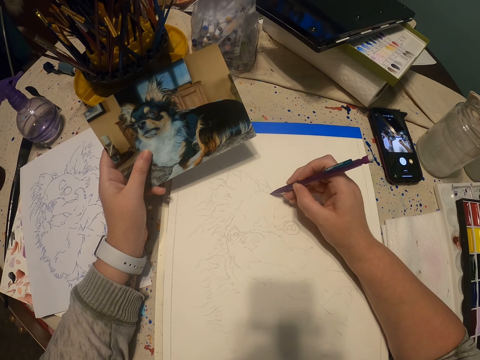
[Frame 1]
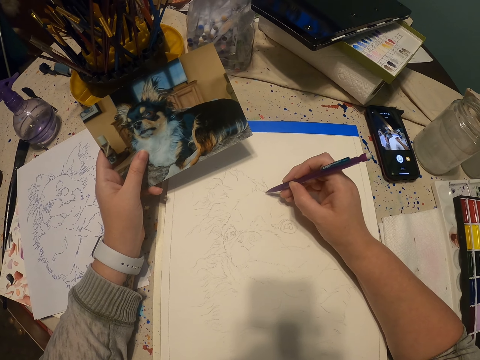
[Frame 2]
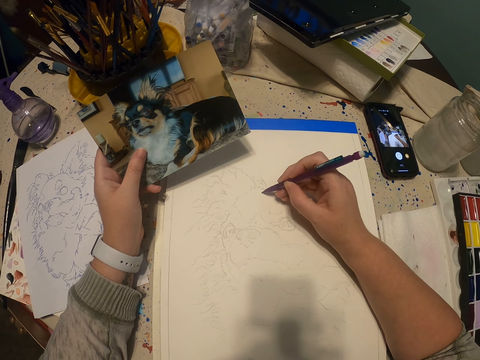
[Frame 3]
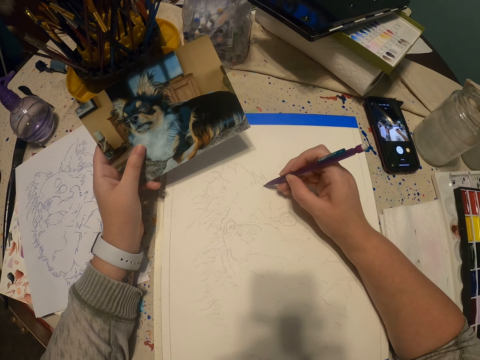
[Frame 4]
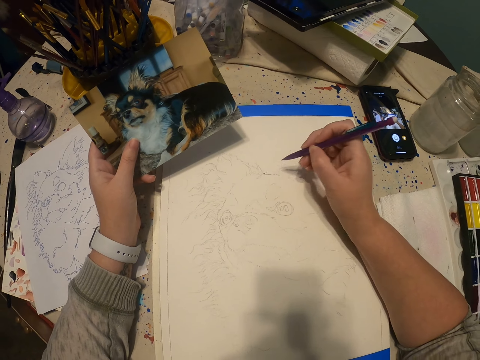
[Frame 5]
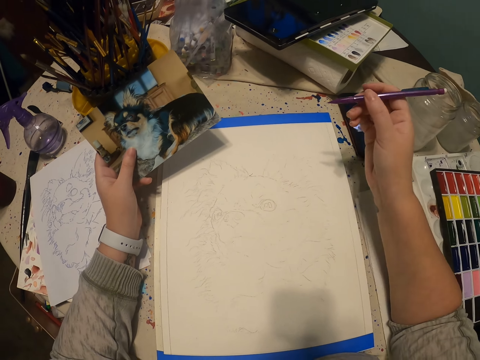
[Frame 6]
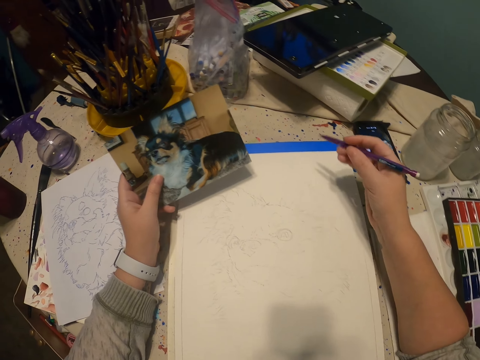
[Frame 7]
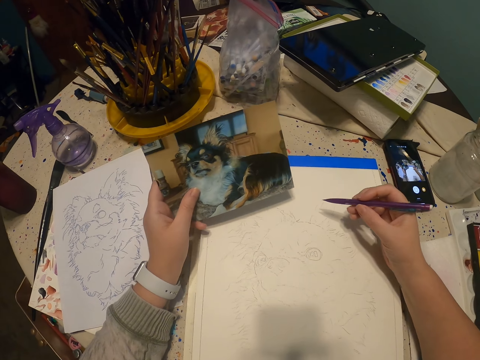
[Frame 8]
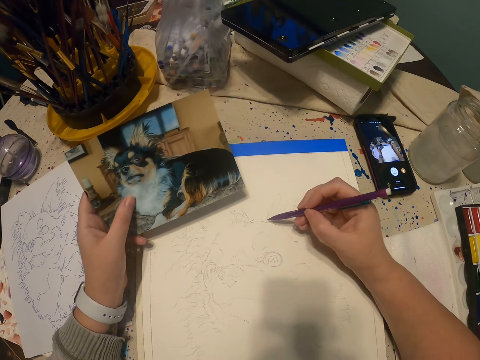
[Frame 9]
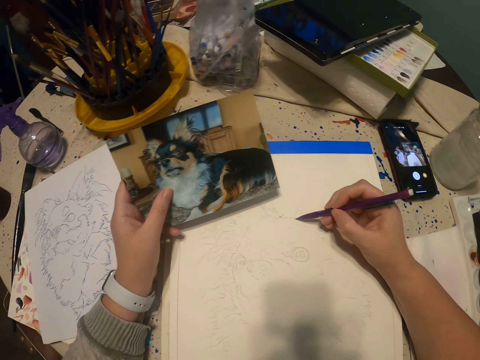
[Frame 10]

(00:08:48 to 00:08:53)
The camera wearer draws a sketch on a drawing book with a pencil.

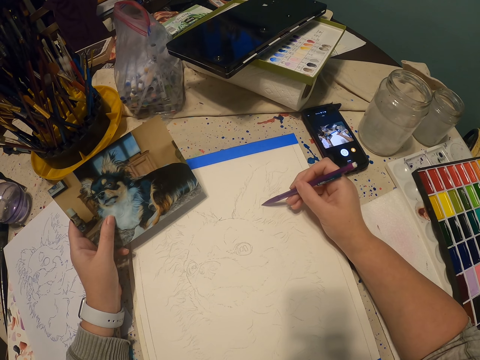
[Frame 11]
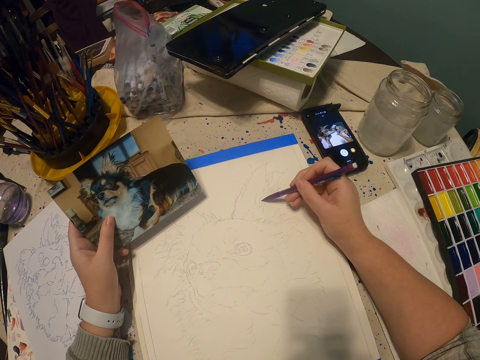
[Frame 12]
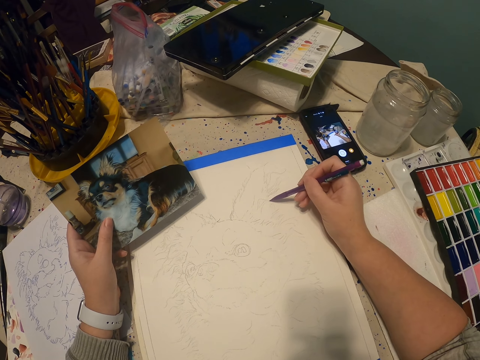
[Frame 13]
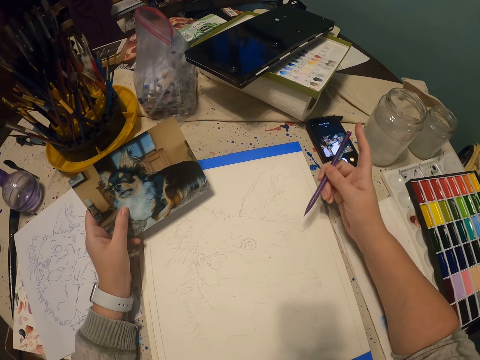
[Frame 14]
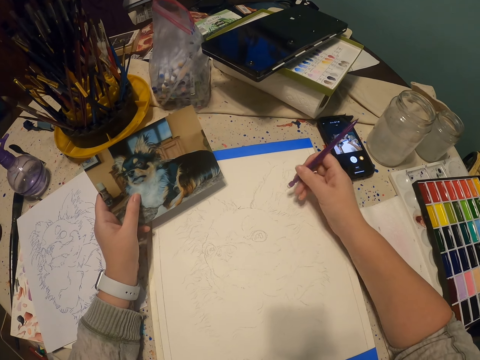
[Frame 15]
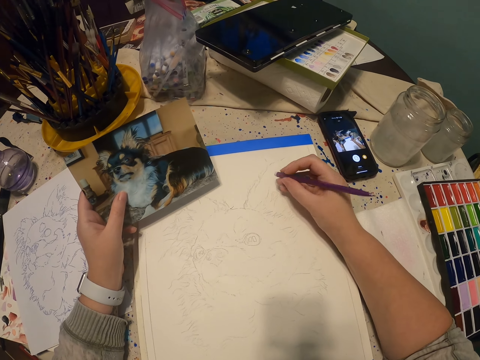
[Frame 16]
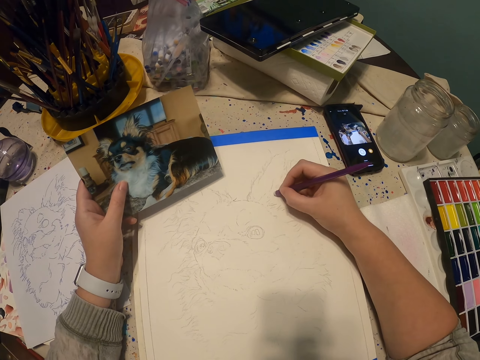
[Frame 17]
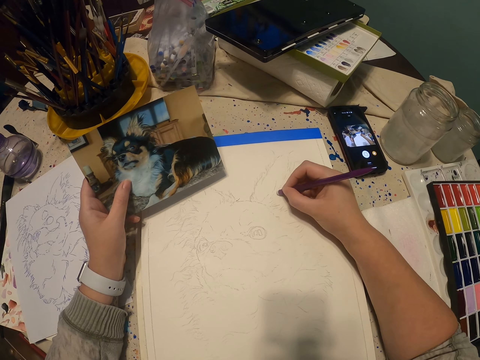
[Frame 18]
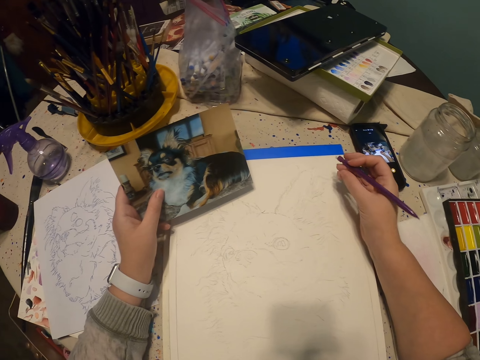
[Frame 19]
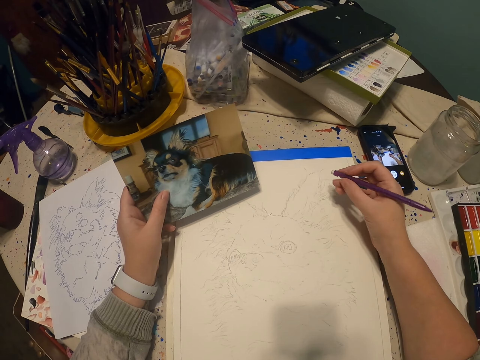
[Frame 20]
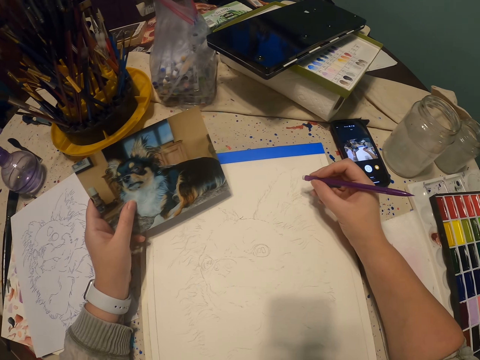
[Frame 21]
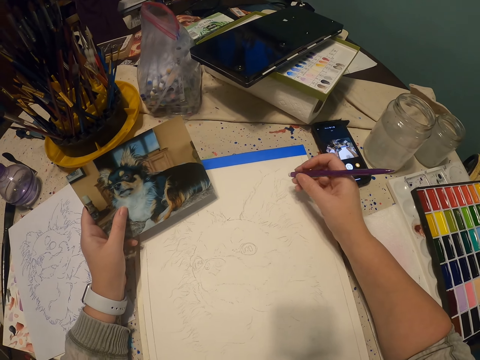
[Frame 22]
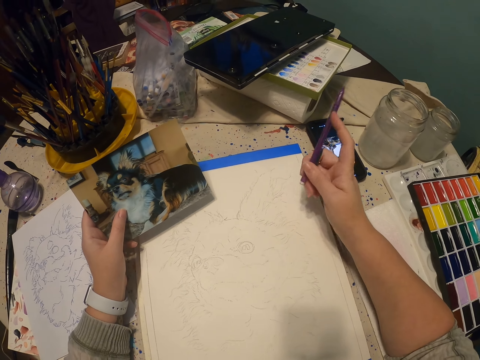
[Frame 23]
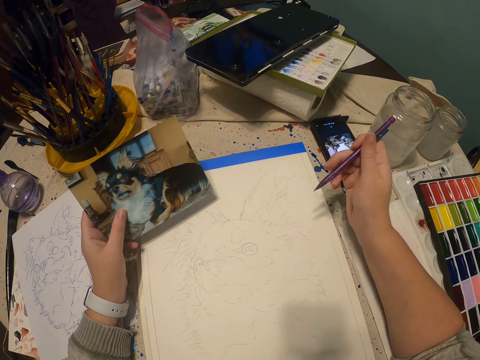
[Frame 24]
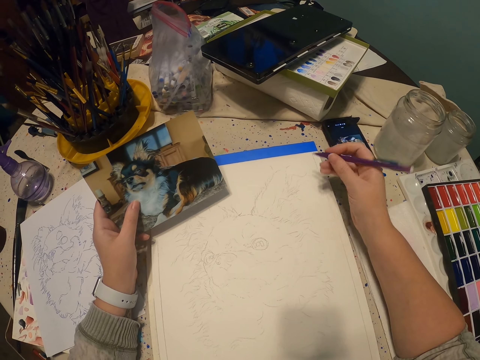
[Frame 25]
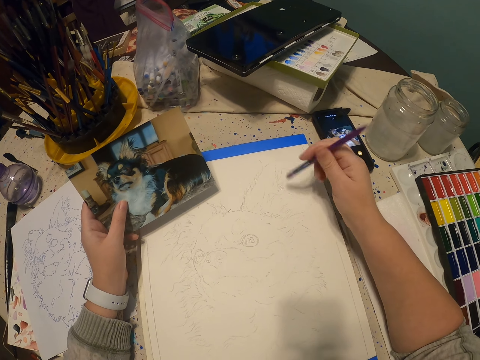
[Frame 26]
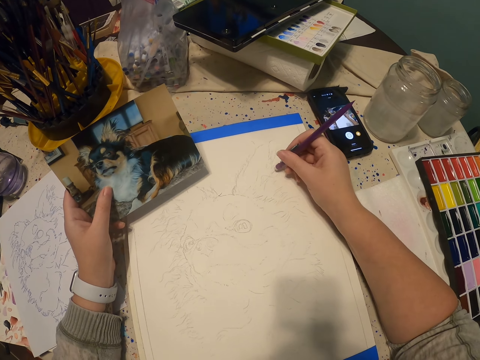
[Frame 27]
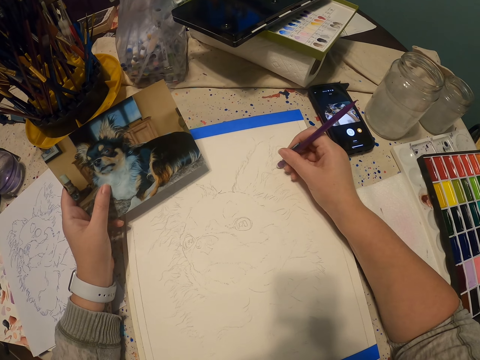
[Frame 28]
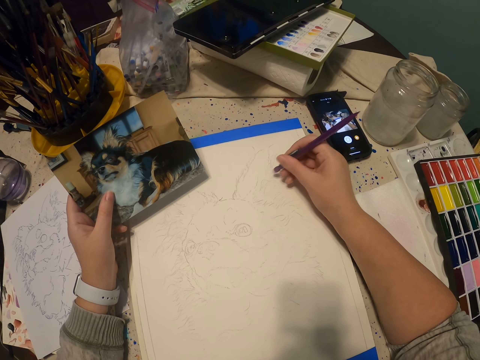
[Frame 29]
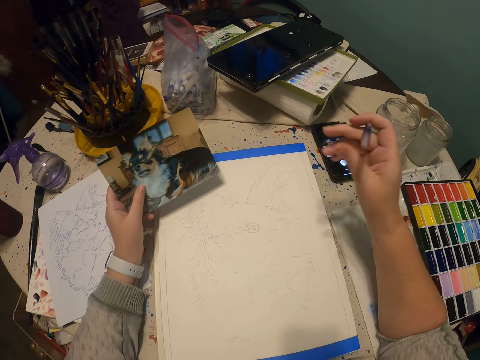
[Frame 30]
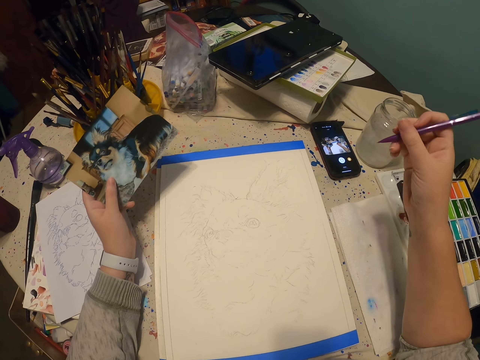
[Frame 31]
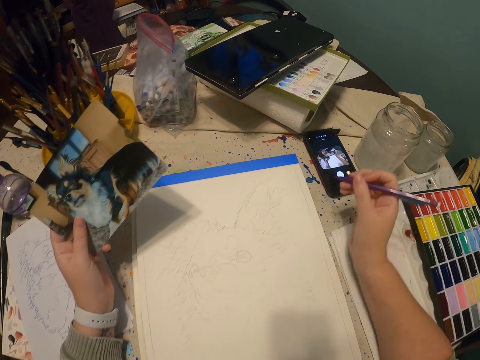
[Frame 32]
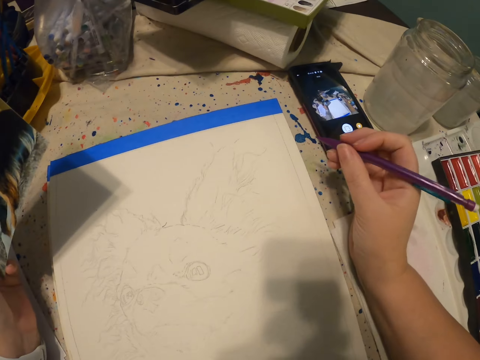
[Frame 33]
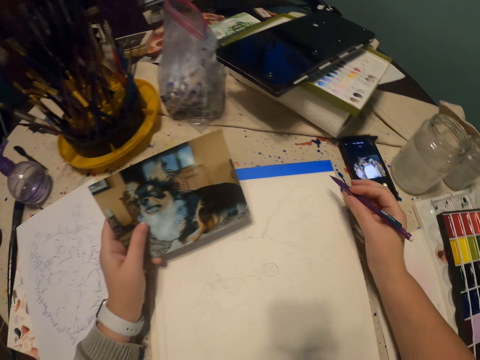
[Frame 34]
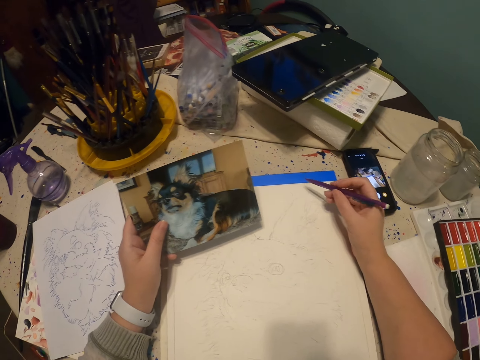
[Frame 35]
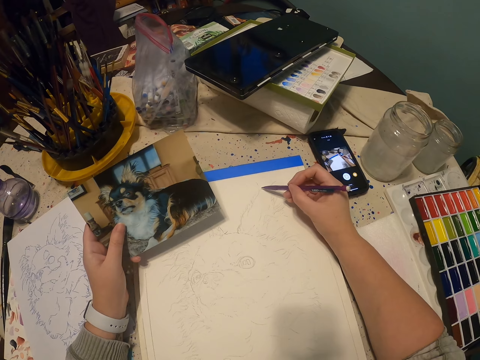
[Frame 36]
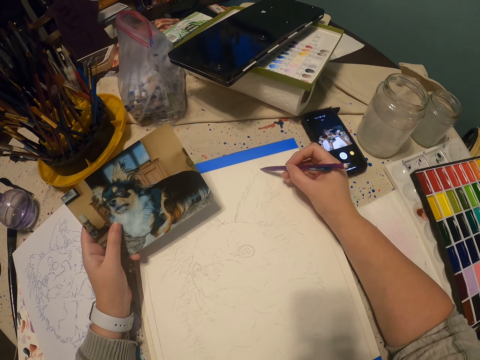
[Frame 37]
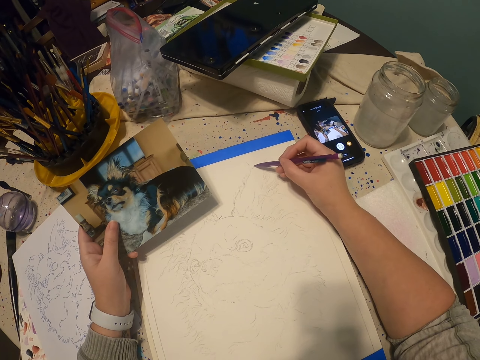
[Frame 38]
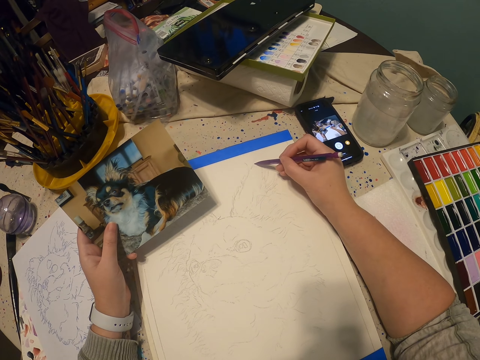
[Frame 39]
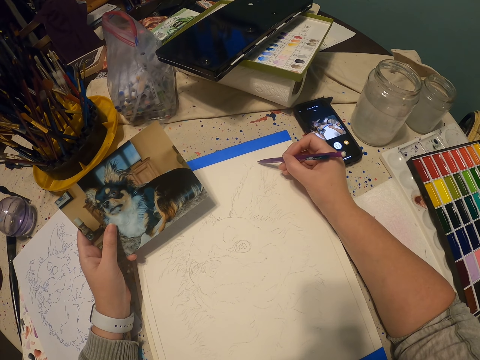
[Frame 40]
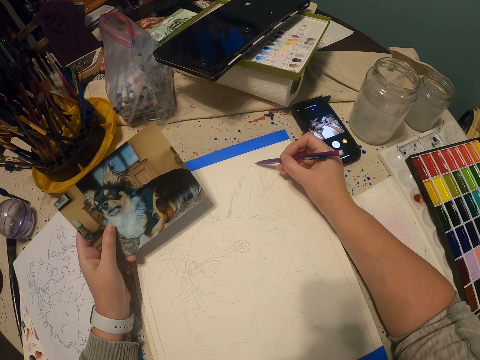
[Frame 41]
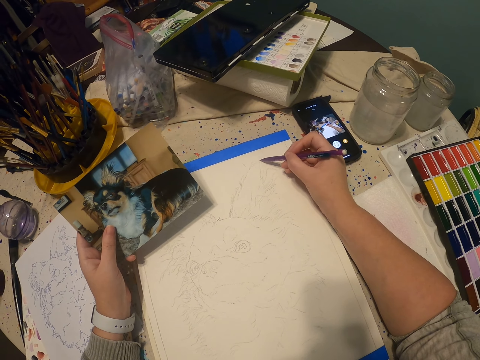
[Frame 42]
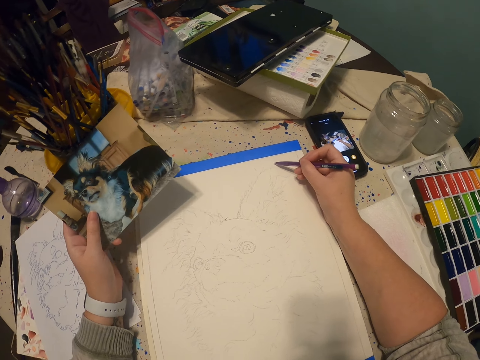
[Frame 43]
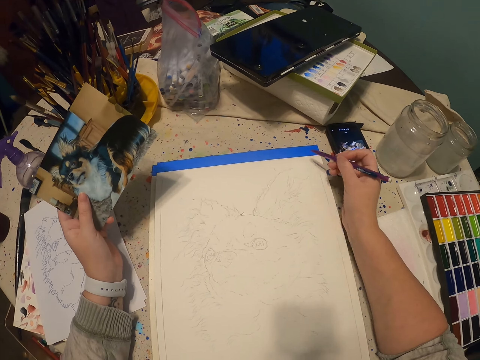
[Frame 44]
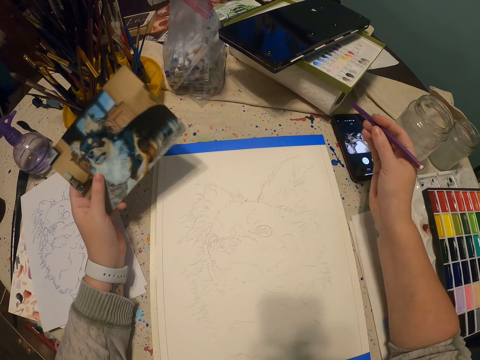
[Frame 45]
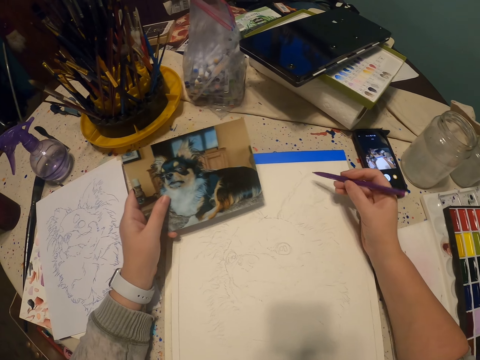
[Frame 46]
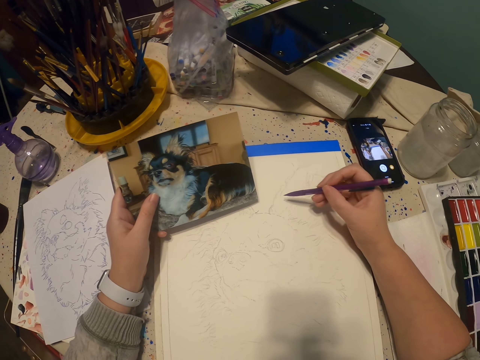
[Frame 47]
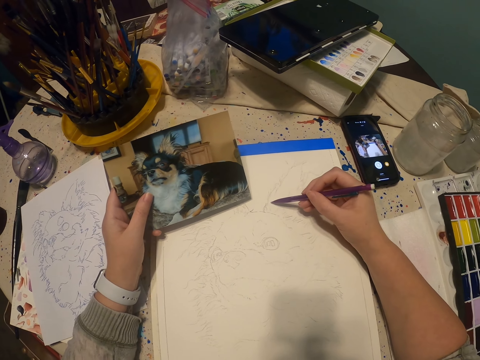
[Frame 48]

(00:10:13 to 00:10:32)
The camera wearer flips a pencil. They rub part of a drawing with a rubber. They flip the pencil. They rub part of the drawing with the rubber. They flip the pencil. They draw a sketch on a drawing book with the pencil.

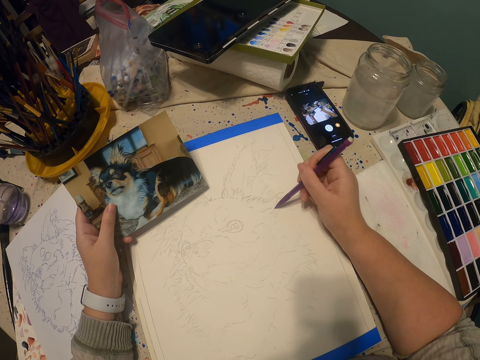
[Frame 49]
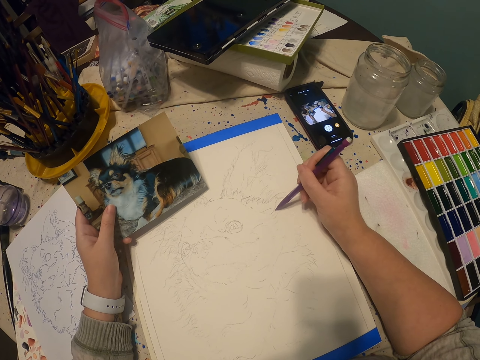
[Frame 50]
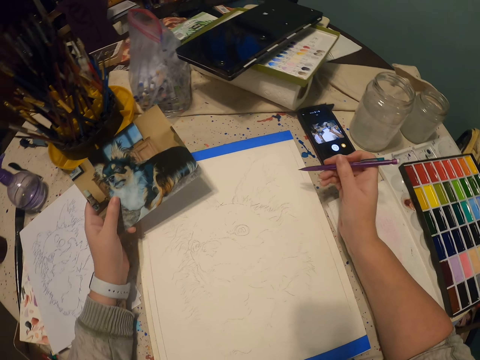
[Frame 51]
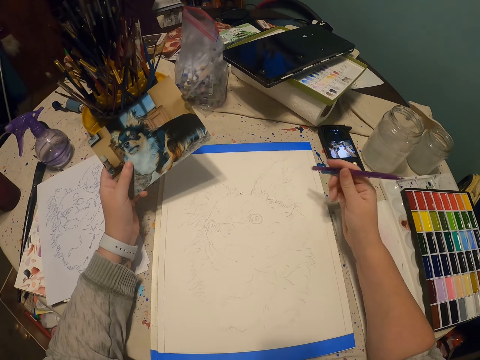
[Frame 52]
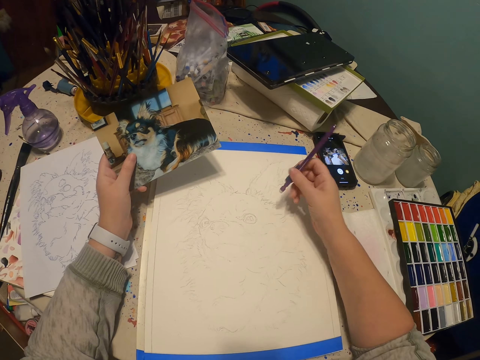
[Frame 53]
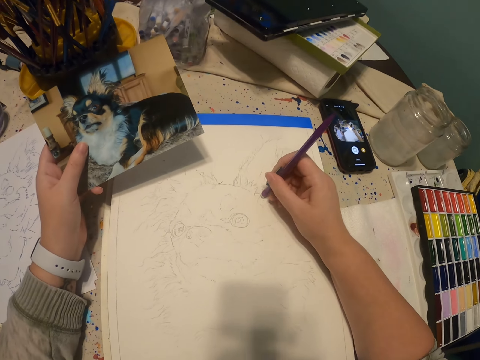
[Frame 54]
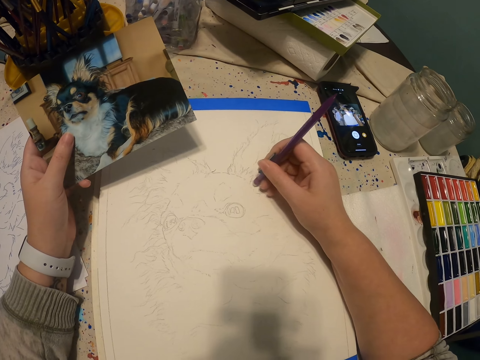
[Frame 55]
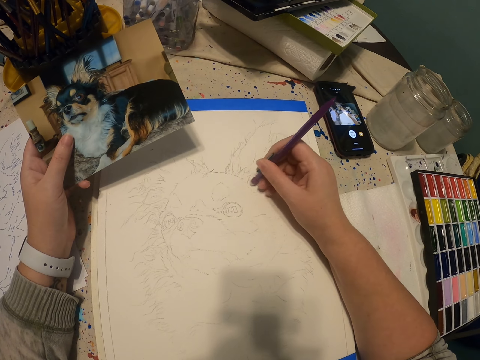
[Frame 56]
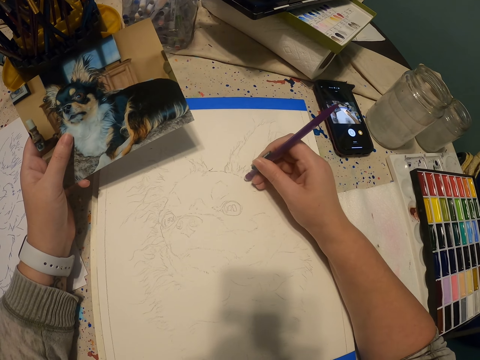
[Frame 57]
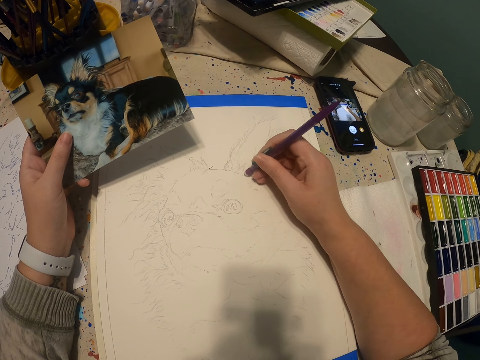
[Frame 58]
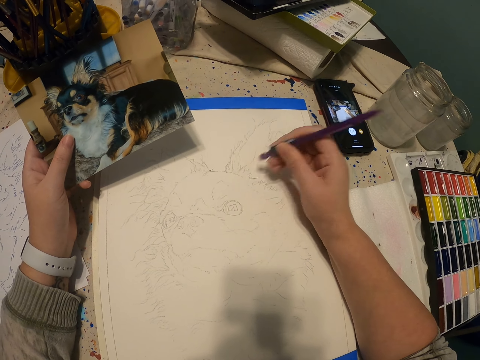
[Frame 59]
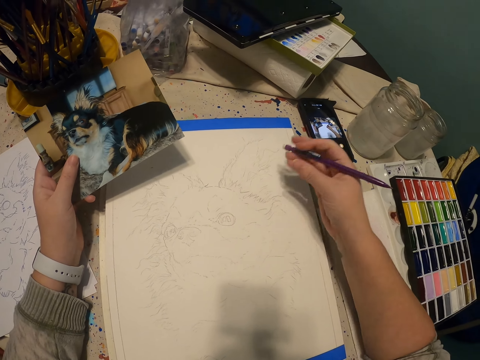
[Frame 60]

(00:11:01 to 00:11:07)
The camera wearer flips a pencil. They rub part of a drawing with a rubber.
